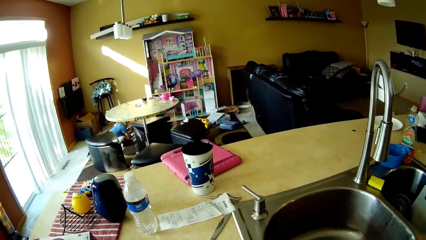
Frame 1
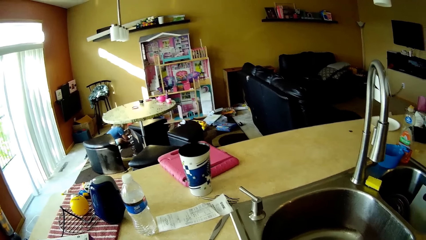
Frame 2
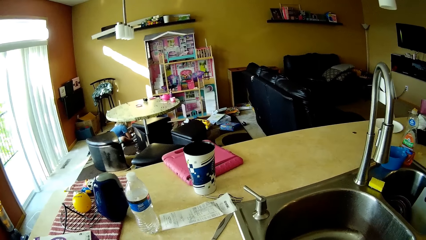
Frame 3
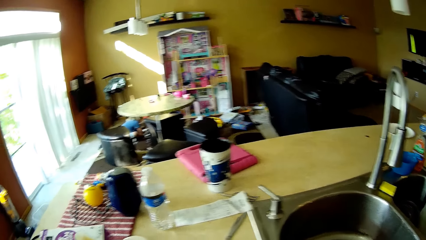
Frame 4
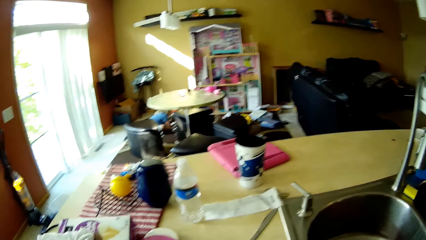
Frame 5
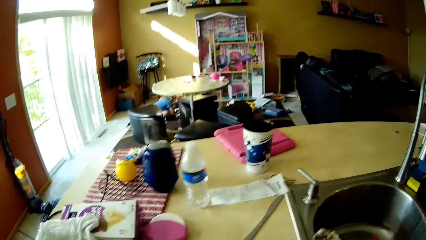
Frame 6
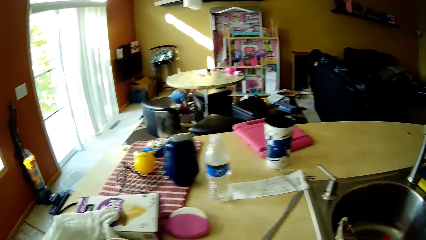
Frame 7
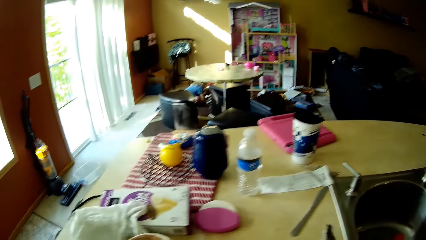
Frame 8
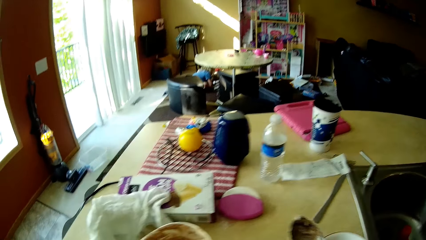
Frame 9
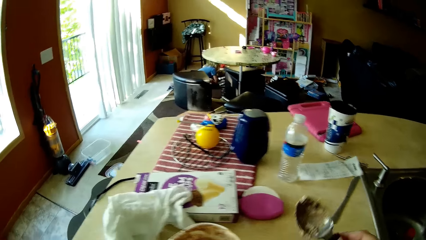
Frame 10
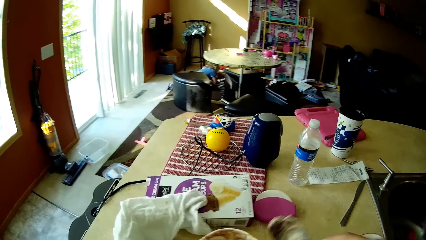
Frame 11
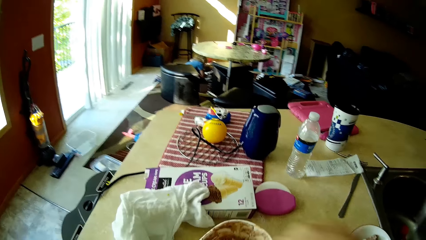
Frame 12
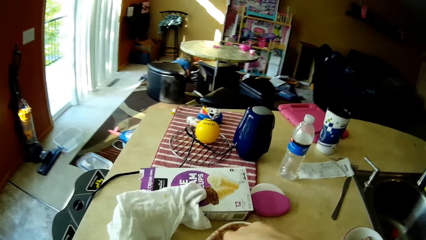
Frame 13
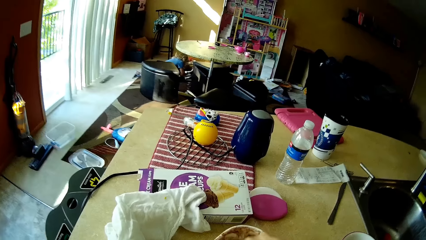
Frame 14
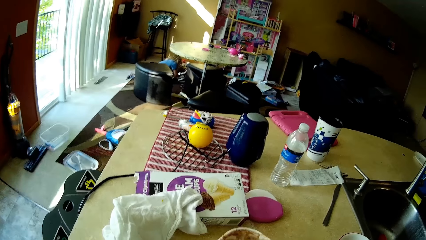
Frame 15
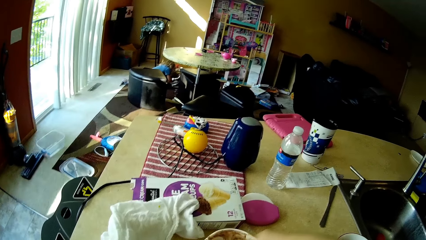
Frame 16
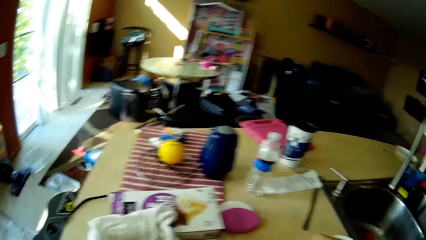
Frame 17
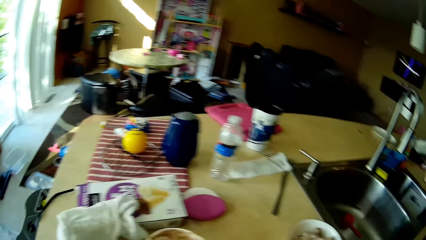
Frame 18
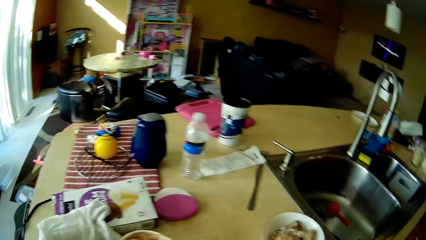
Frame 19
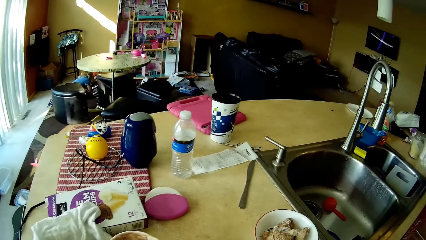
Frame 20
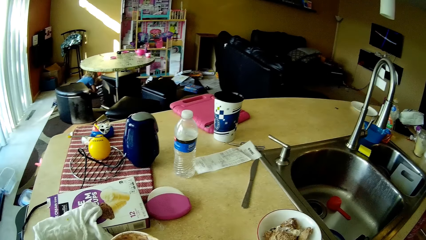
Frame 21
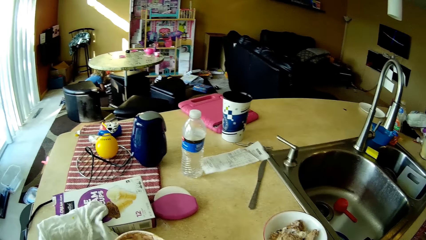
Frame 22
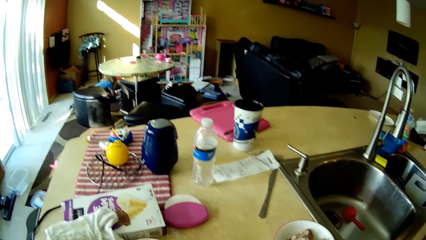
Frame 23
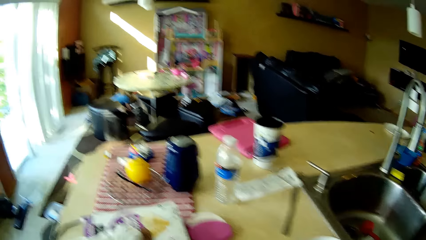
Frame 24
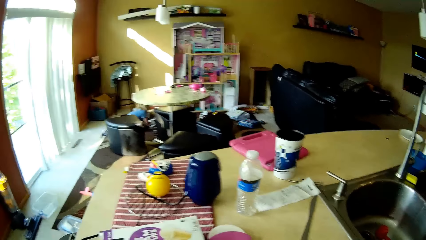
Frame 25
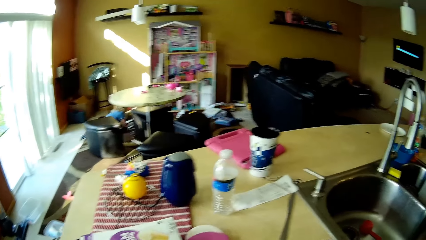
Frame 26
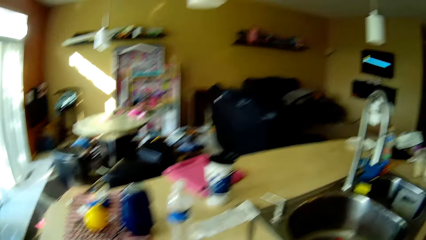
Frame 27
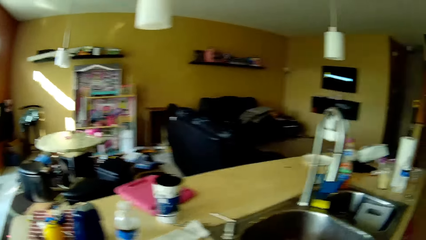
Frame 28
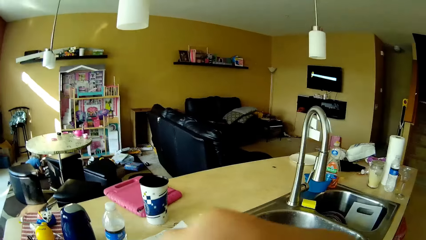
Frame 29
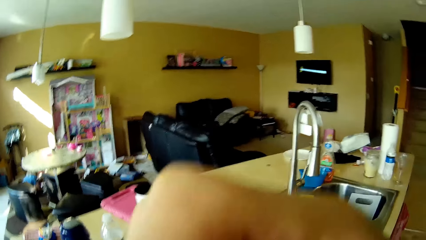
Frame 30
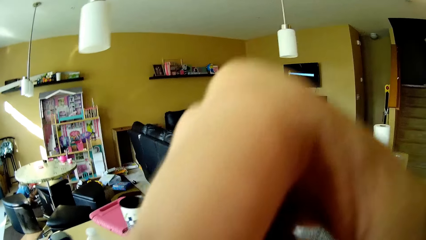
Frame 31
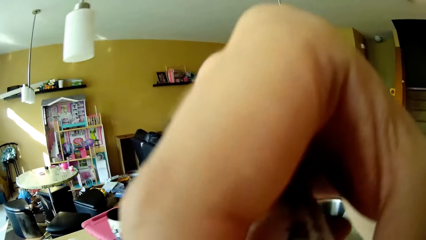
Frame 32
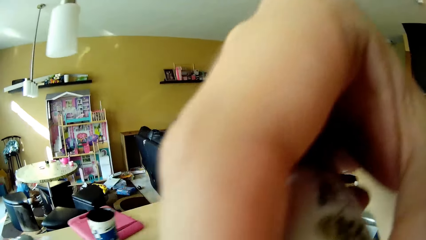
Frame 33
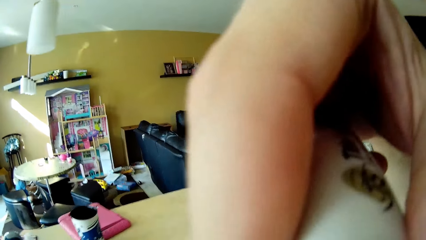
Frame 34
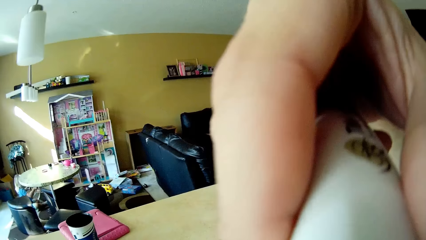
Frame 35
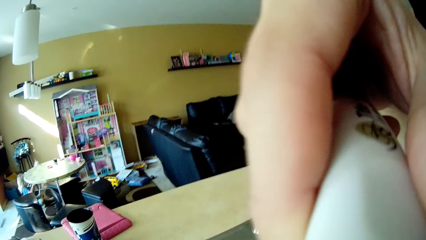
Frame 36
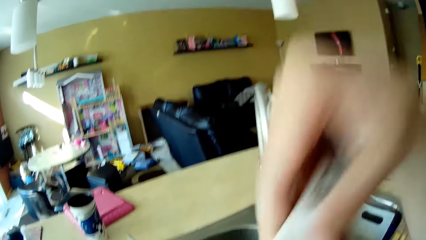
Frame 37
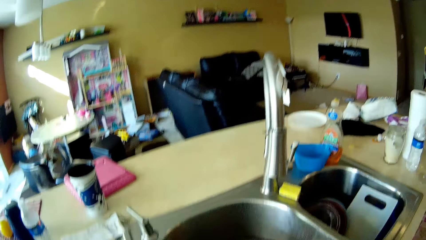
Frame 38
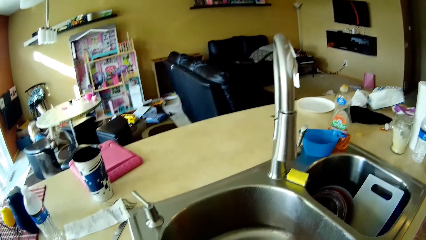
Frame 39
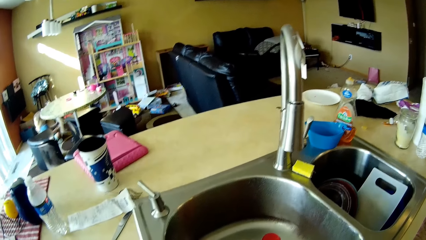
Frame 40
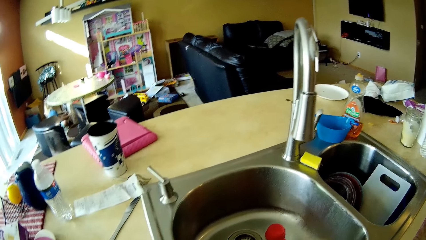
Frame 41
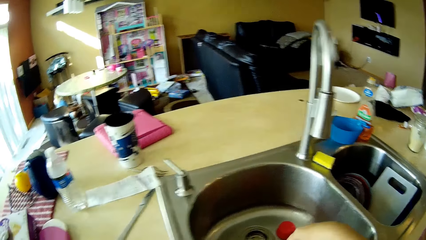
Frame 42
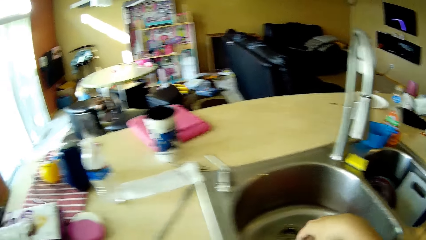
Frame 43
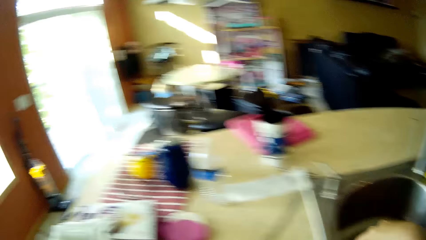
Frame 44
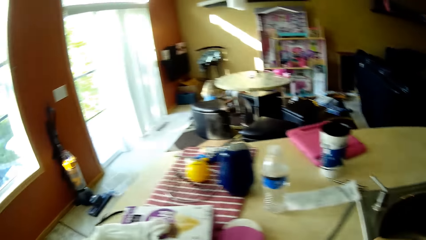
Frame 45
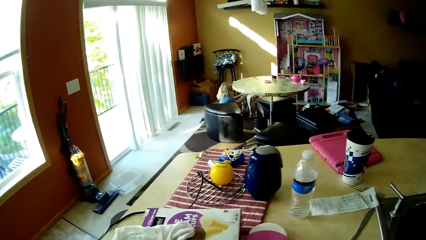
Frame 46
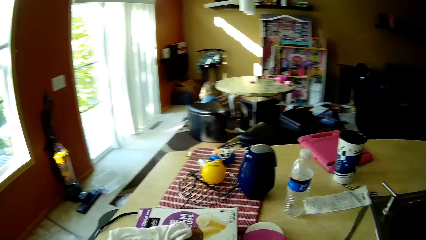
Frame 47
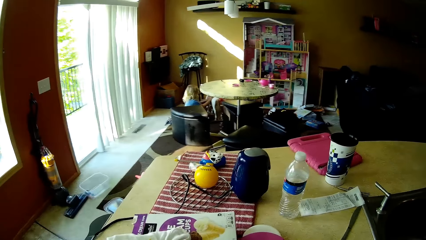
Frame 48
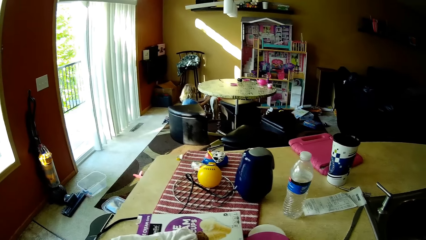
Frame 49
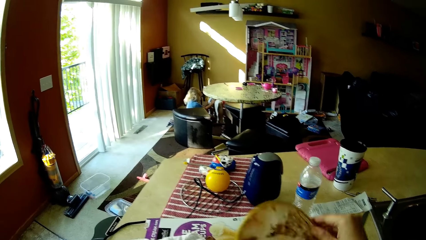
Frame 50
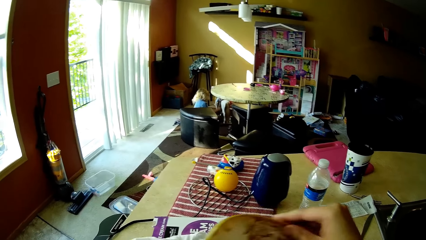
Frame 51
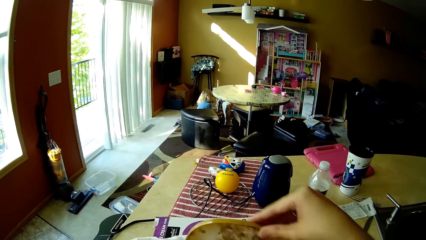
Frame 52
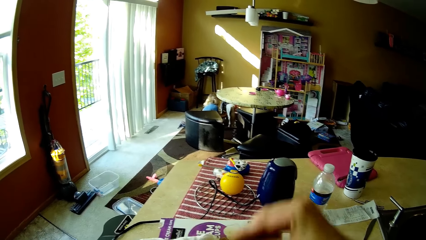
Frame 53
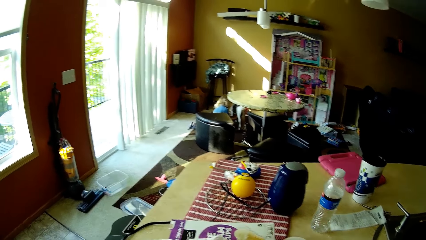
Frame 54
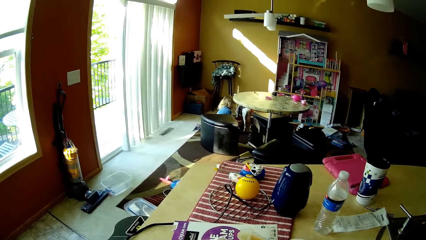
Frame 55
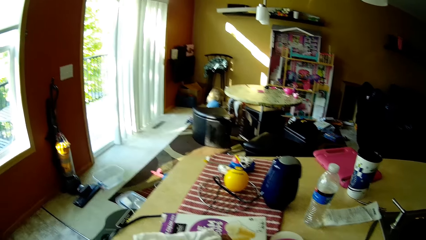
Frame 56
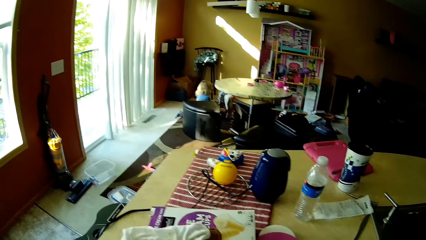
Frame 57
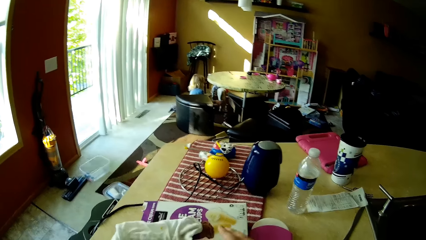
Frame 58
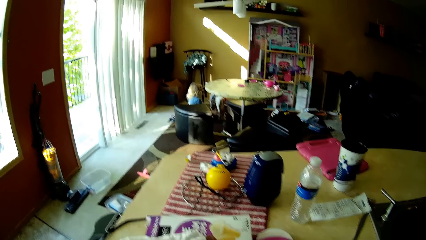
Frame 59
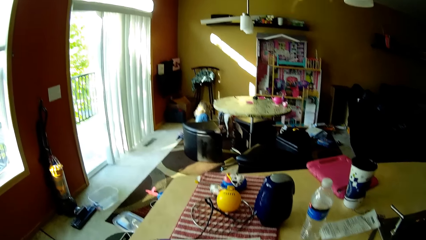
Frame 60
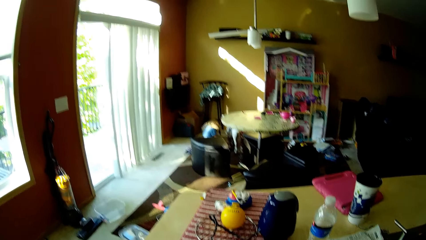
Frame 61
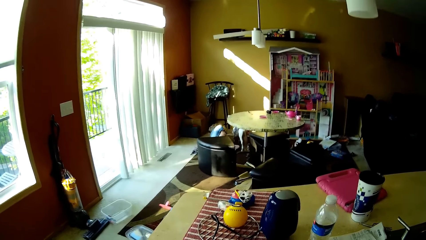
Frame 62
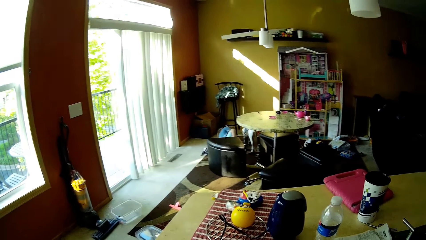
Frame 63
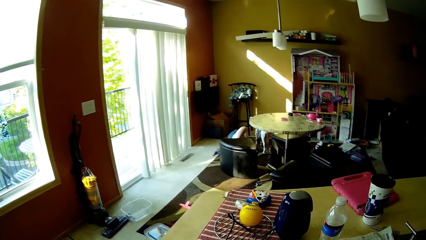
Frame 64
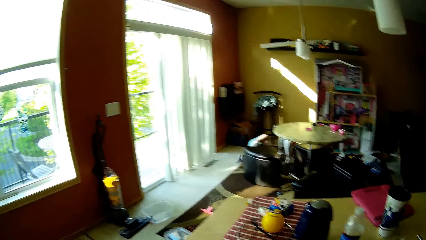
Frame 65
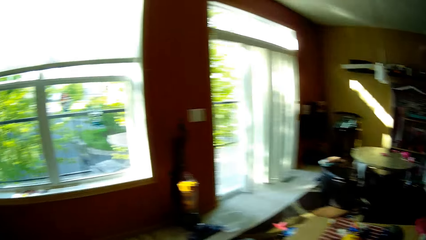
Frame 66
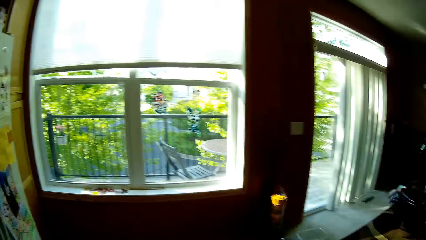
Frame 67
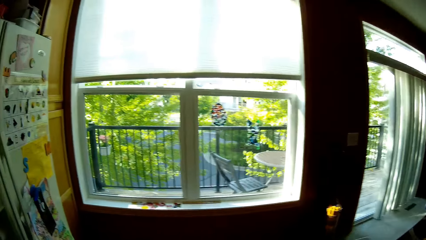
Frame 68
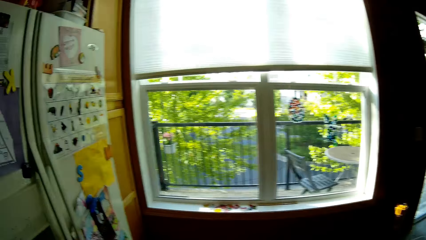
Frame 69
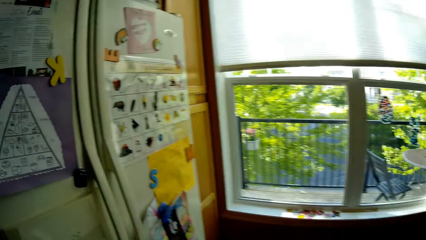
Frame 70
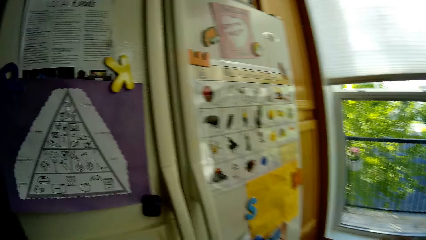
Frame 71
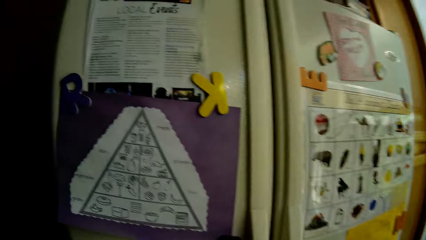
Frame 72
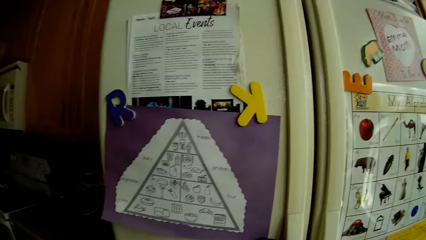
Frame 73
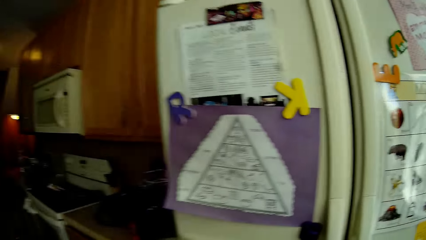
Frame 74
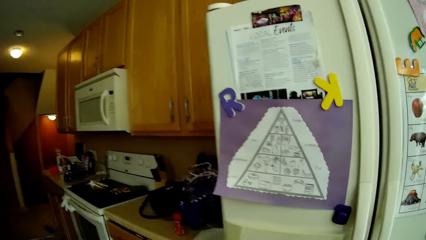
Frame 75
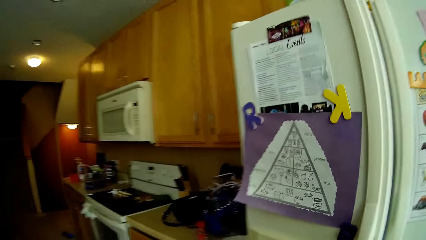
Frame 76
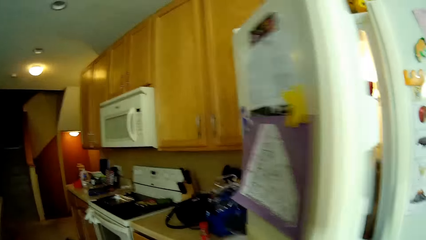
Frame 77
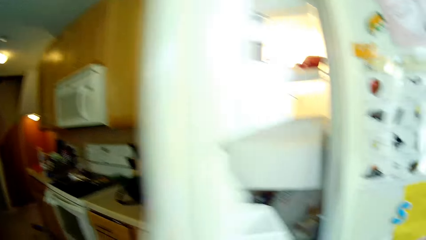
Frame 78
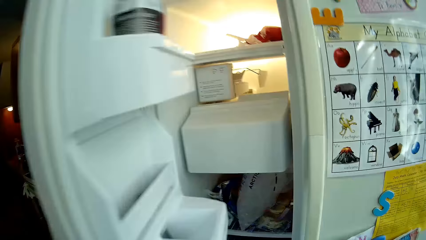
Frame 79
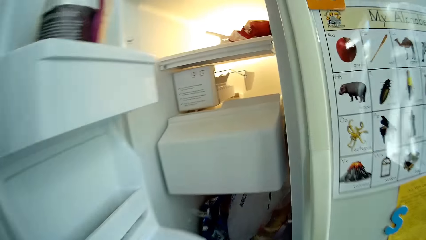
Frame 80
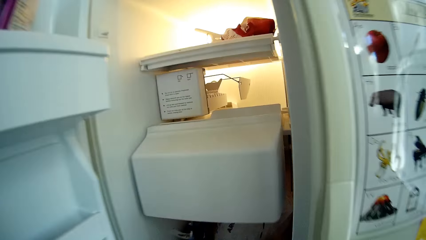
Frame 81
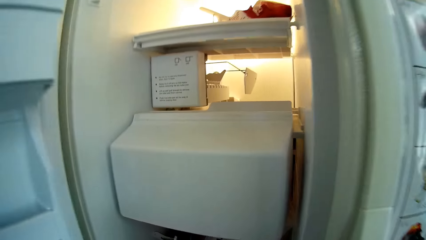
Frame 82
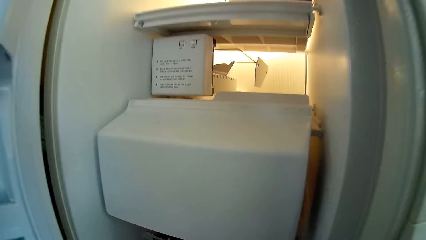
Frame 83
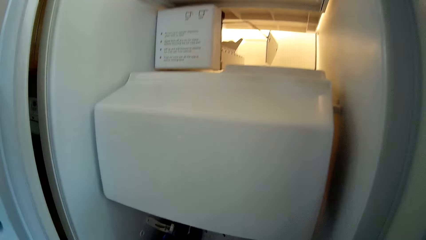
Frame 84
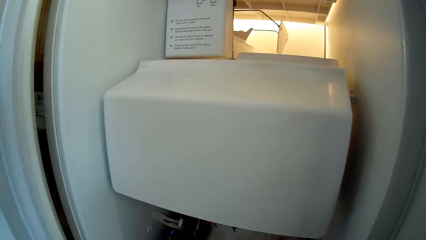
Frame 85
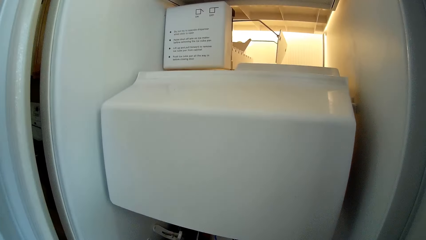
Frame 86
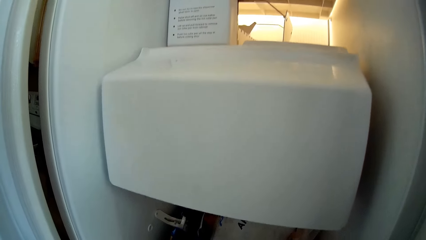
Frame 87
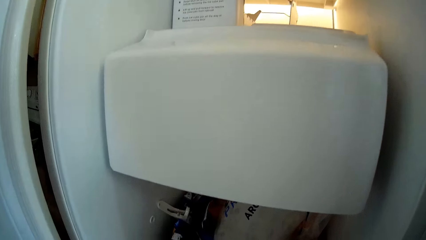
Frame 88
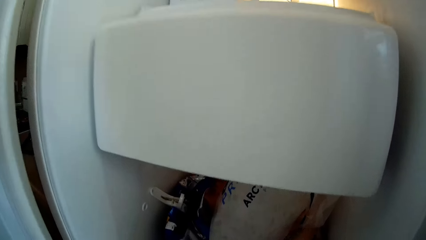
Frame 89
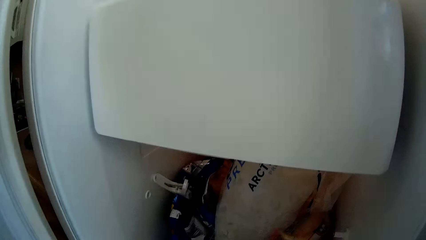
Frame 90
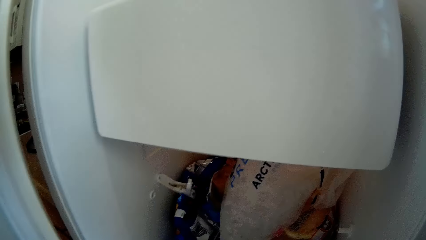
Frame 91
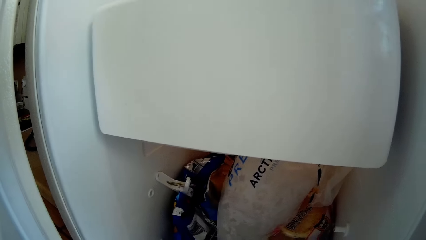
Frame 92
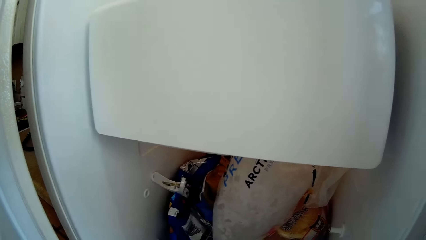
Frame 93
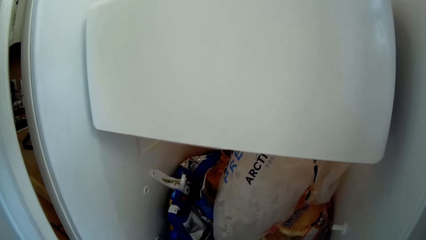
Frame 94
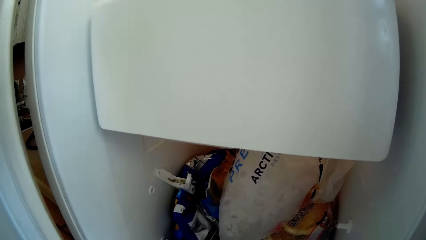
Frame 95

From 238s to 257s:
The camera wearer dips the spoon in the bowl of ice cream on the kitchen counter with her right hand. She scoops a piece of ice cream from the bowl of ice cream on the kitchen counter with the spoon on her right hand. She washes utensils. She eats ice cream from the spoon with her right hand. She lifts a towel. She covers the bowl of ice cream on the kitchen counter with a cover with her right hand. She converses with the girl. She moves around. She opens the refrigerator with her left hand.
